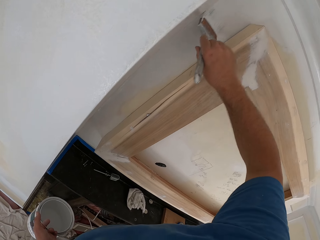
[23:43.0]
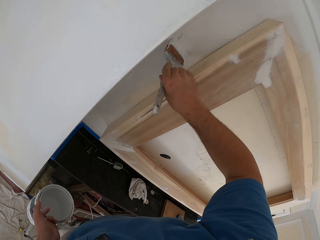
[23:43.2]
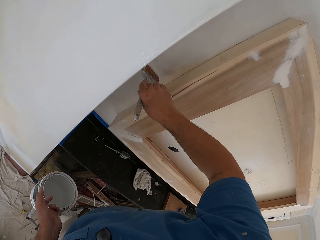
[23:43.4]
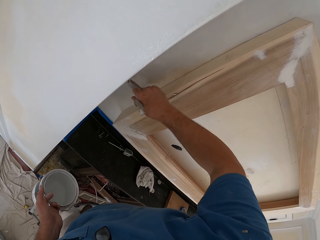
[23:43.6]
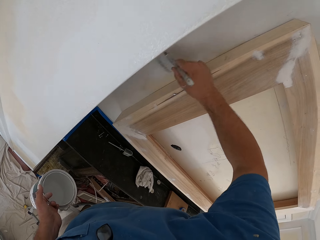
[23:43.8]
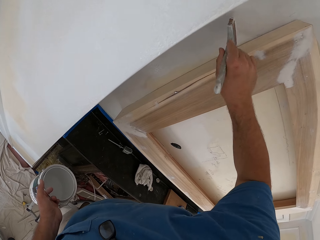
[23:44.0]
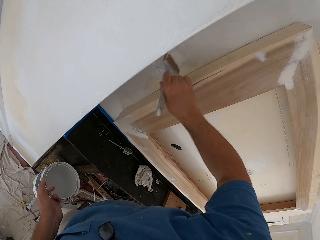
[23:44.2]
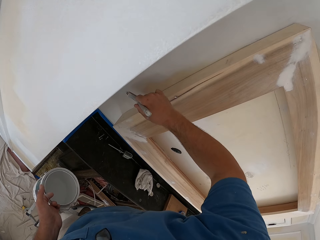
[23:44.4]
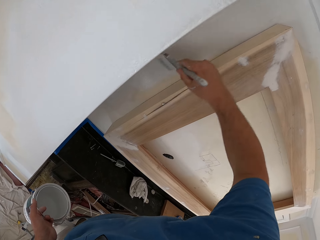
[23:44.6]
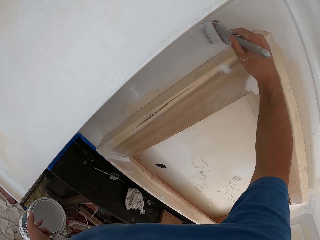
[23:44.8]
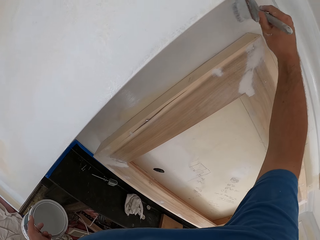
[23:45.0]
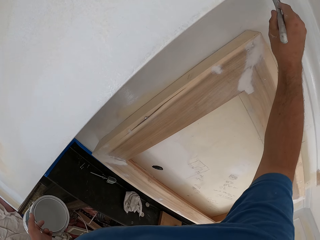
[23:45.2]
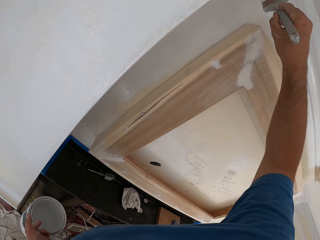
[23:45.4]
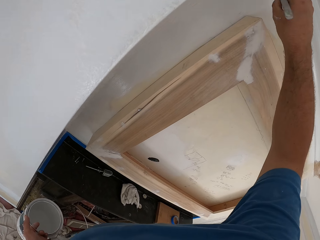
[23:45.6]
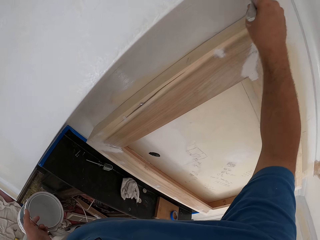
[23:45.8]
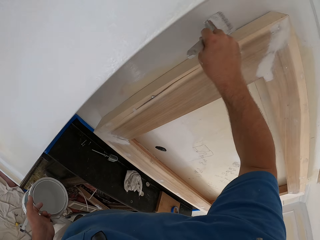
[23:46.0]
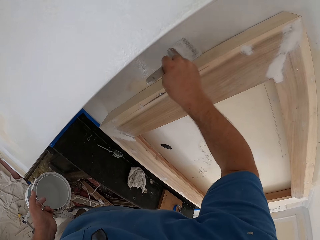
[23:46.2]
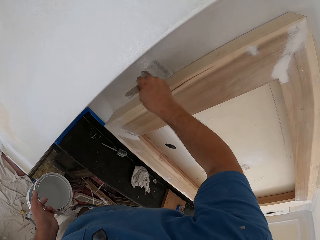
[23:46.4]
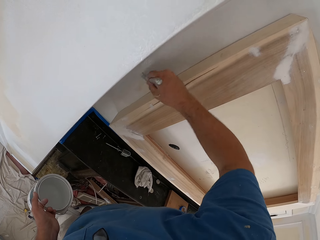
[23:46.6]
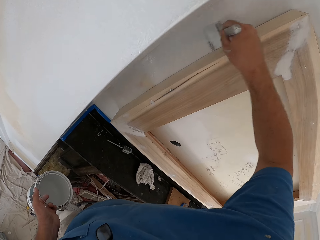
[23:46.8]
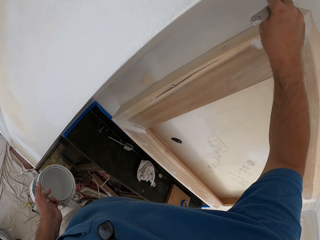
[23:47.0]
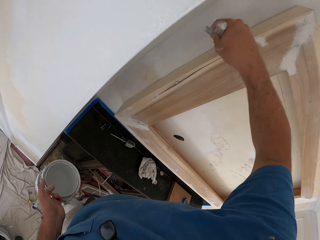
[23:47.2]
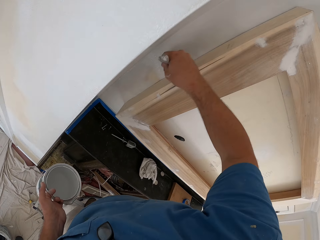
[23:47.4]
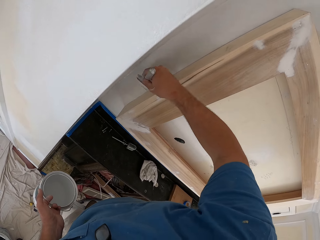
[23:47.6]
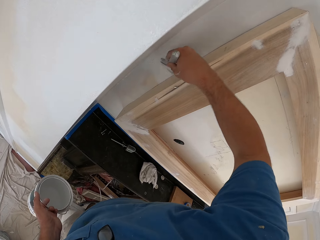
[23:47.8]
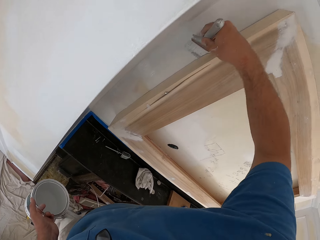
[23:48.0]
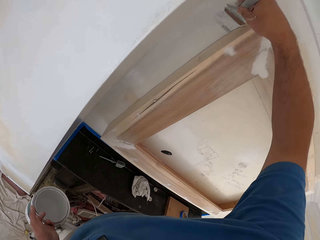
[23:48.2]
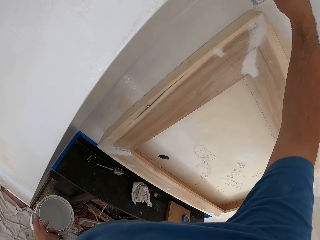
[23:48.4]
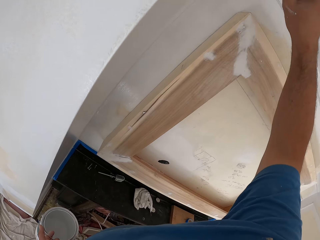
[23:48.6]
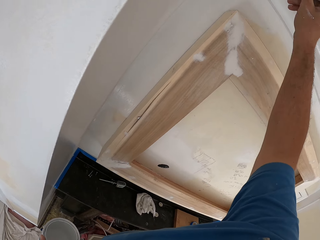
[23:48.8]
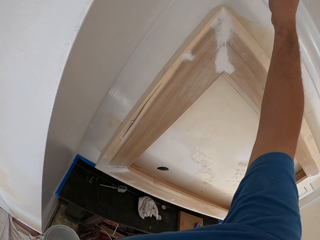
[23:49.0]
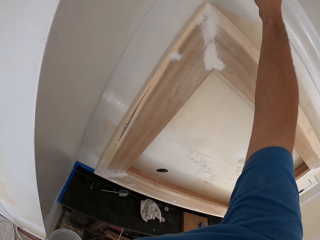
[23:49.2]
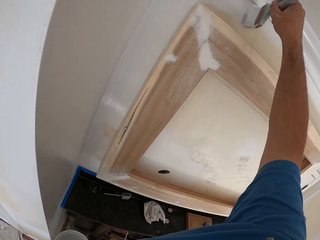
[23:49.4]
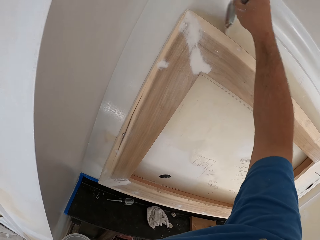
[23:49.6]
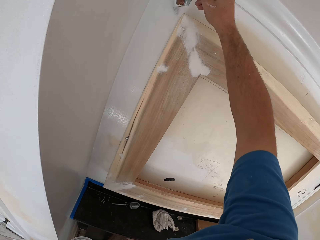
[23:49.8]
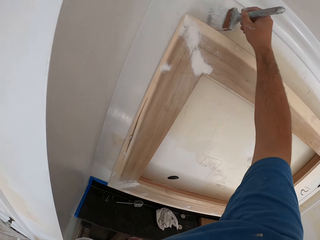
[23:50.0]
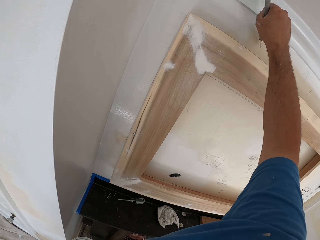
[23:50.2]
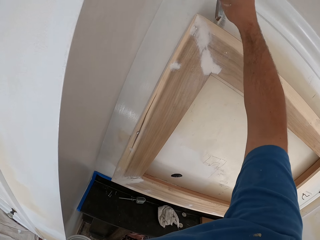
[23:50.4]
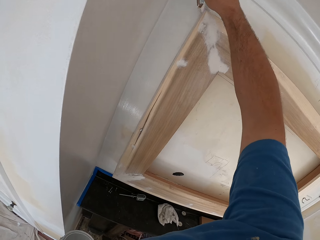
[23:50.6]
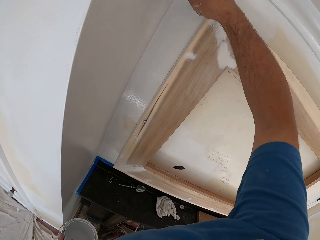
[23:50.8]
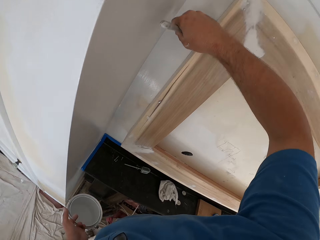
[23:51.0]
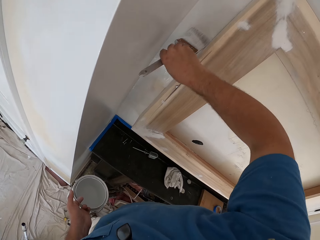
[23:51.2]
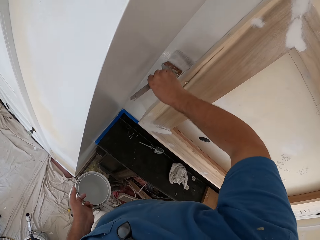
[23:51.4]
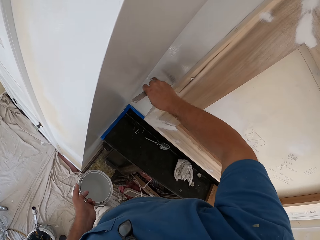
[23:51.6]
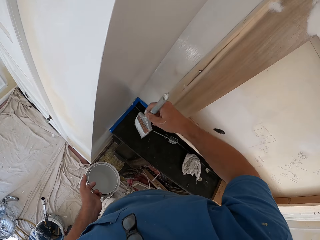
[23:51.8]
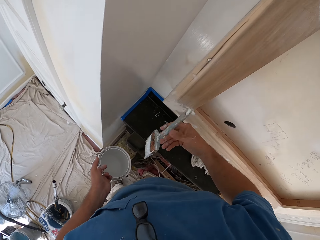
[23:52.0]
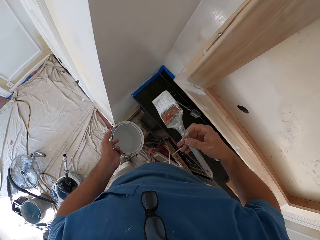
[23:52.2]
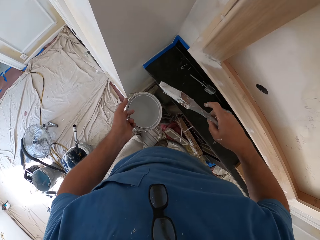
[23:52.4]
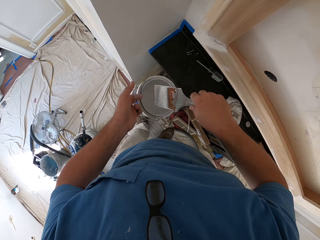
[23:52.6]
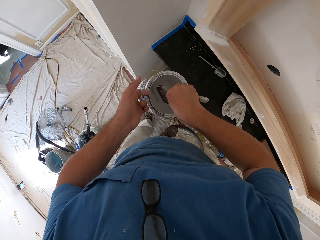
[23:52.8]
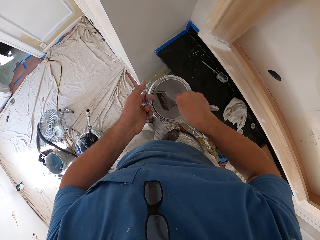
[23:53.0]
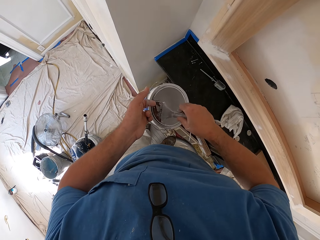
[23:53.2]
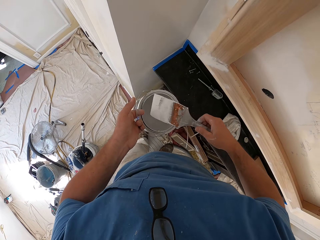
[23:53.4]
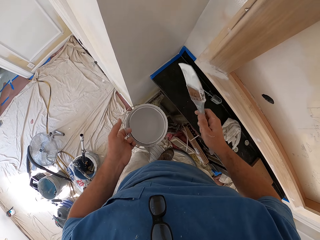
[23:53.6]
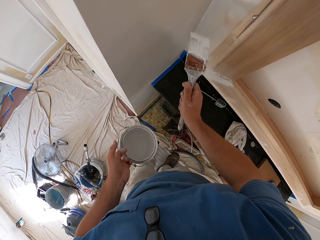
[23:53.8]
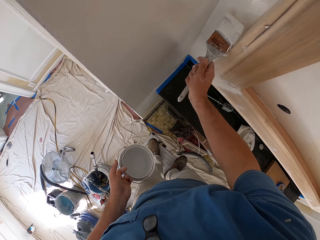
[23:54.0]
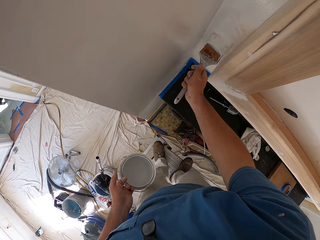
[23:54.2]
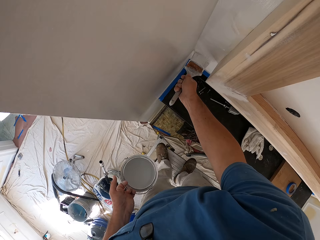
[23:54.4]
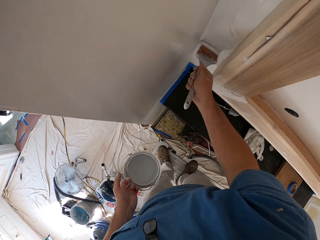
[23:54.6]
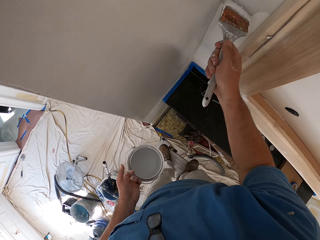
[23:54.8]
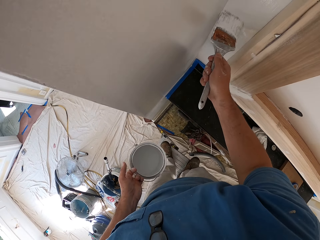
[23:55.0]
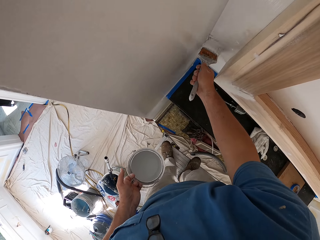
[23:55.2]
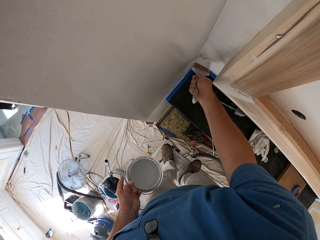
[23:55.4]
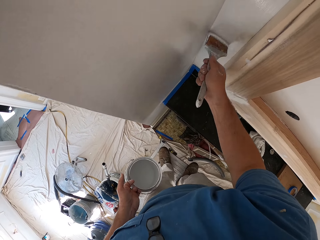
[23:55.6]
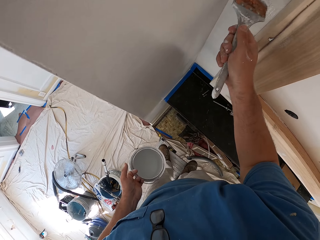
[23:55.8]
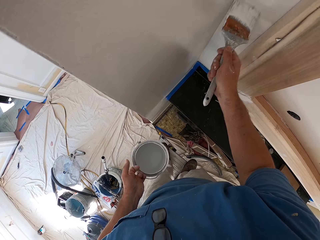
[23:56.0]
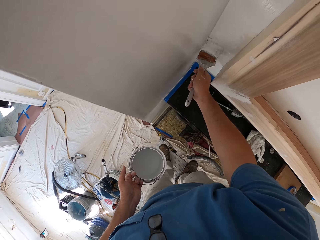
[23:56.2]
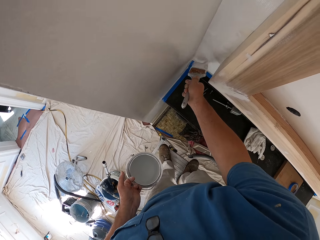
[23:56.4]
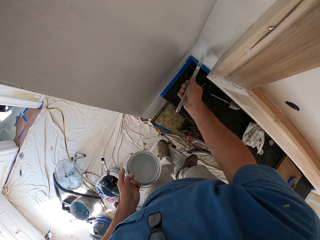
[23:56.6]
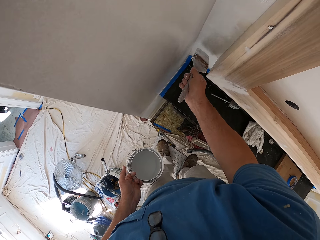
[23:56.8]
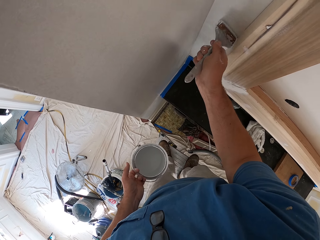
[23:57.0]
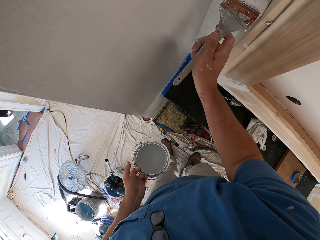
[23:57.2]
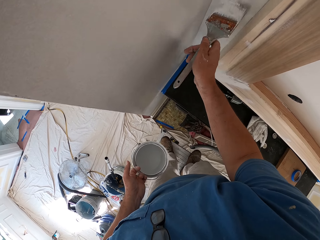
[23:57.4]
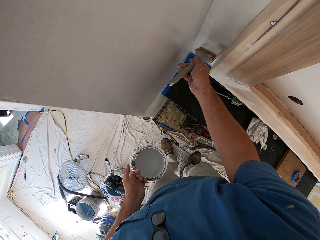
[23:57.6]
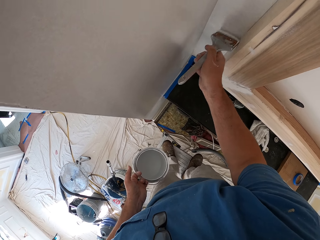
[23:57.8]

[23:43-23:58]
The camera wearer rotates the brush. He dips the brush inside the paint can in his hand. He lifts the brush. He paints the room wall with the paint brush in his hand.

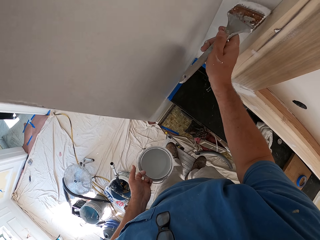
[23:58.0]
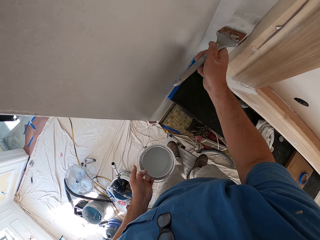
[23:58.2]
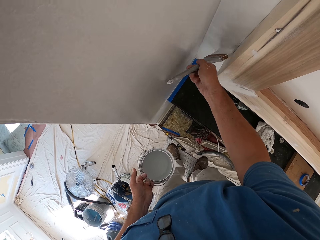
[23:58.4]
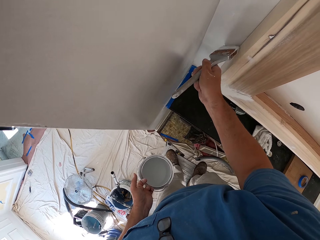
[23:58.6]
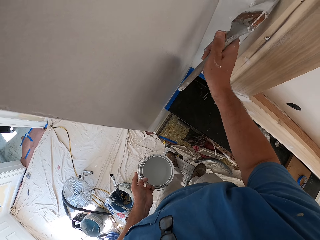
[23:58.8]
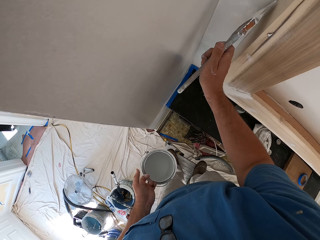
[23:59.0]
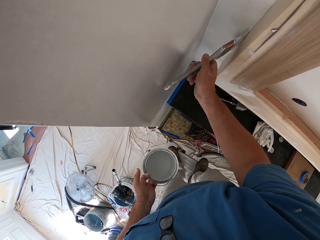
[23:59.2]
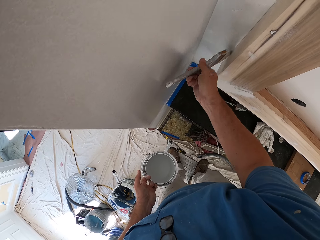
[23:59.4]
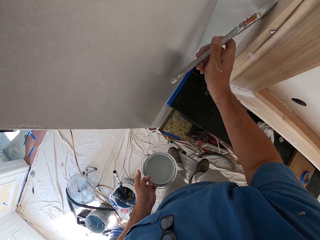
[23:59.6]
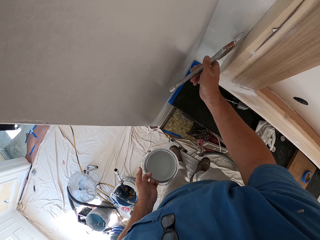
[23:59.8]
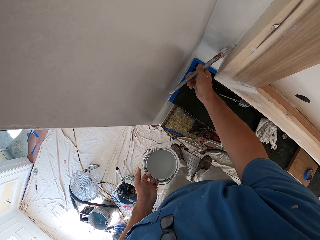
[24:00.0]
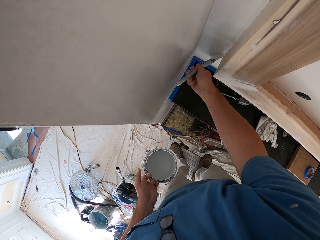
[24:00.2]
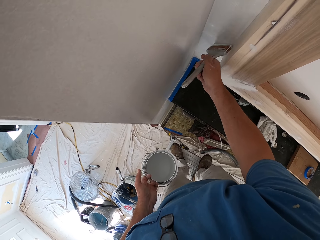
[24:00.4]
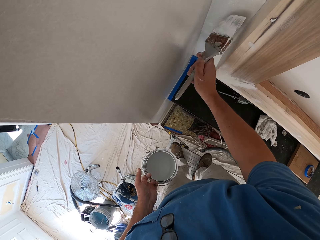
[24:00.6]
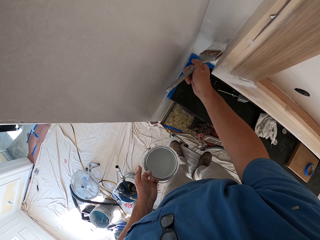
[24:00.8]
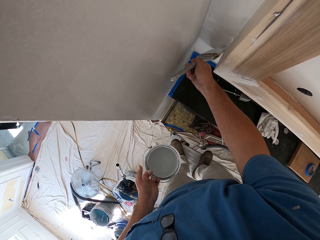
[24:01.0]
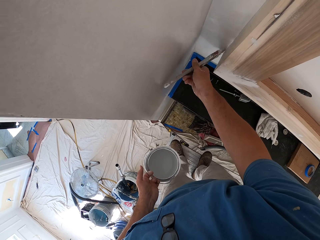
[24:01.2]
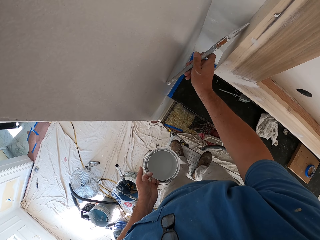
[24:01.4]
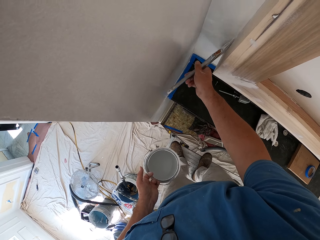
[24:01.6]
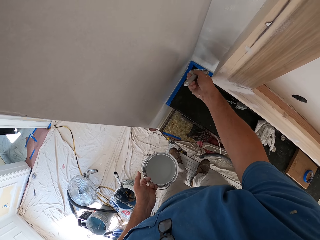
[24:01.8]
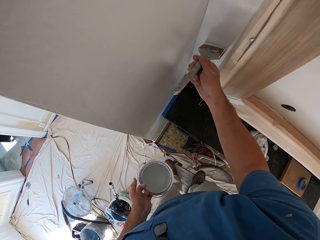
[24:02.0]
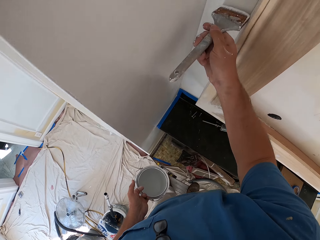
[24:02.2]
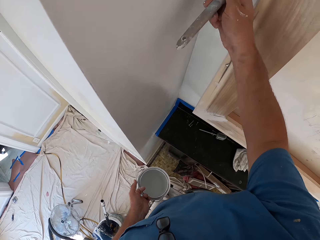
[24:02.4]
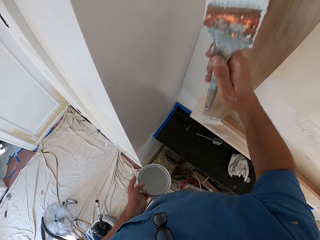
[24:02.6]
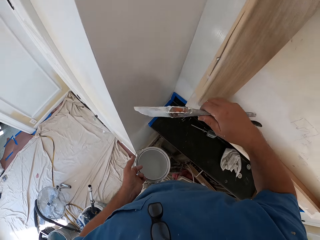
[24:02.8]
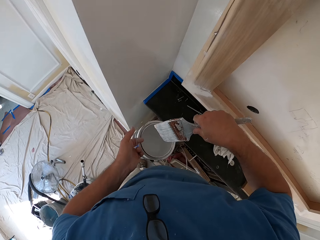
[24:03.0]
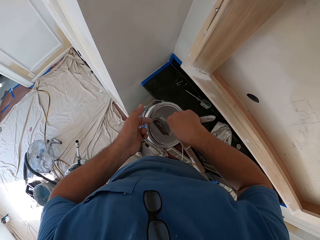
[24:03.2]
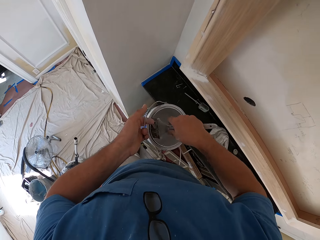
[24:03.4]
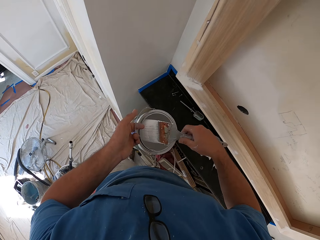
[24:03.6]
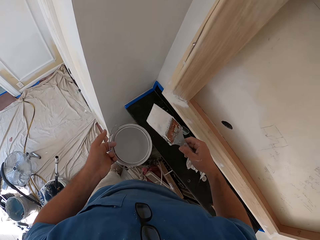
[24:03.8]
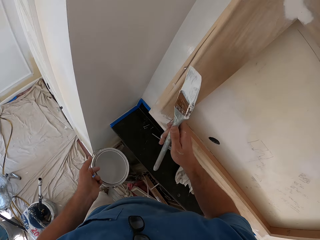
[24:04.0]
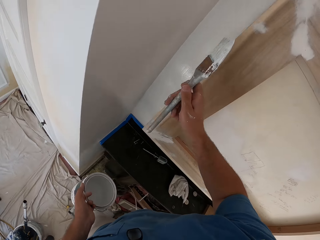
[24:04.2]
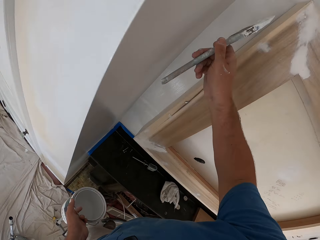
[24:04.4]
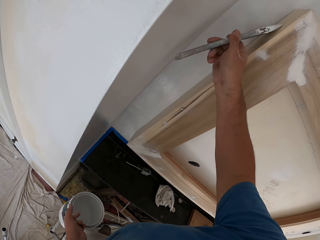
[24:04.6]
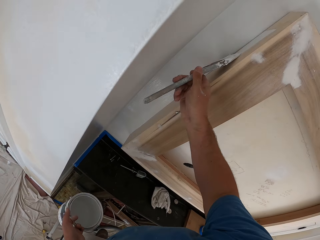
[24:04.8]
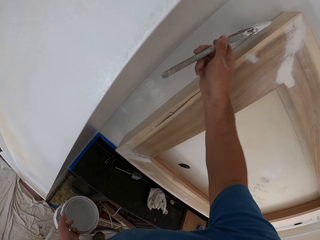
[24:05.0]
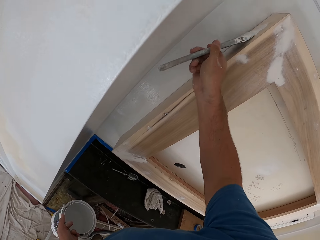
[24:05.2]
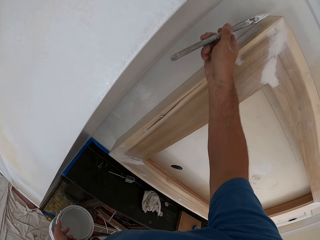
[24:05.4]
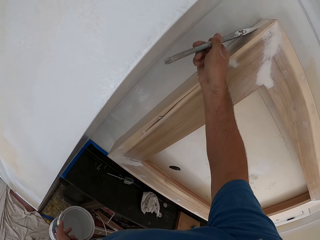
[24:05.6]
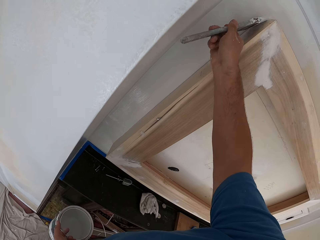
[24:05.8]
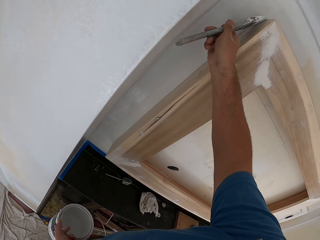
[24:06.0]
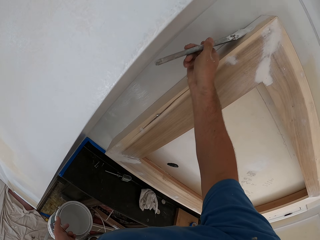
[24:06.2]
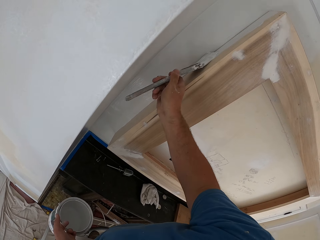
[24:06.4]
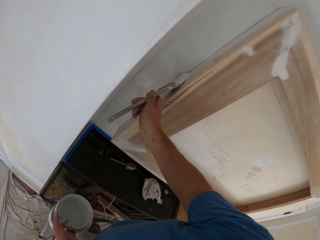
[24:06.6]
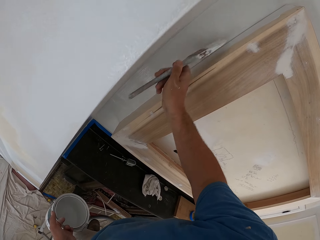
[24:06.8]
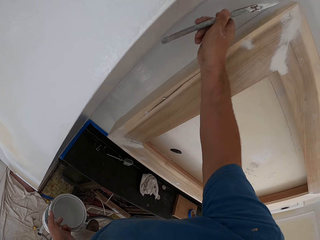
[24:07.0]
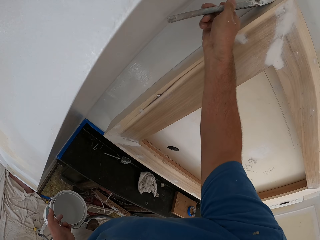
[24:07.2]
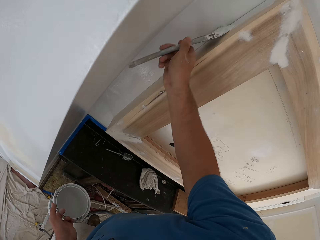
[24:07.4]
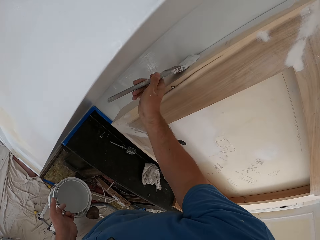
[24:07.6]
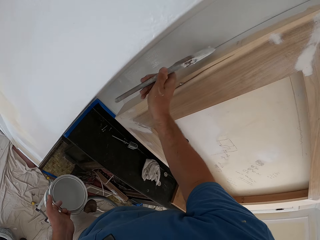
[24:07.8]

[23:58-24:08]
The camera wearer dips the paint brush inside the paint can in his hand. He lifts the brush. He paints the room wall with the paint brush in his hand.
